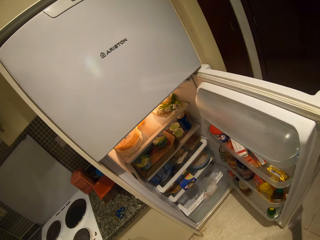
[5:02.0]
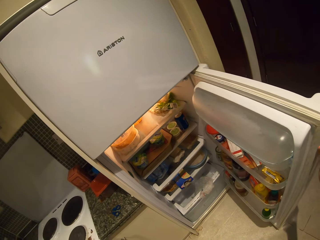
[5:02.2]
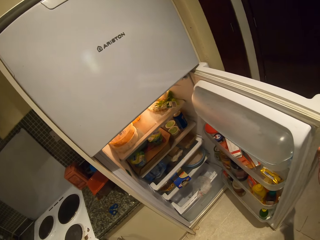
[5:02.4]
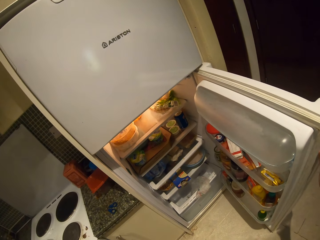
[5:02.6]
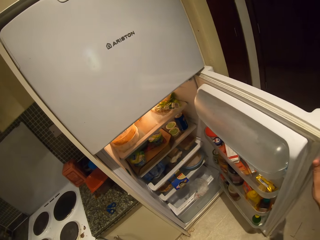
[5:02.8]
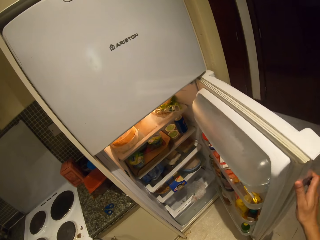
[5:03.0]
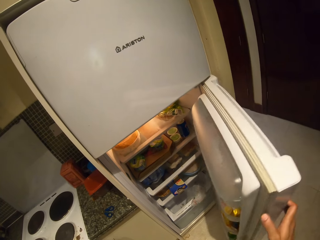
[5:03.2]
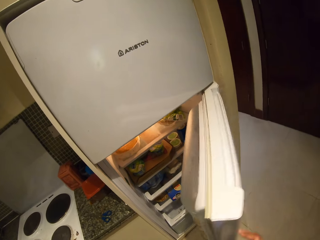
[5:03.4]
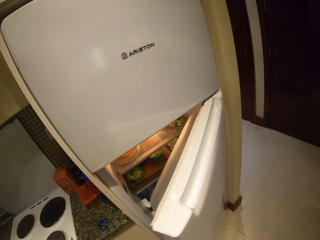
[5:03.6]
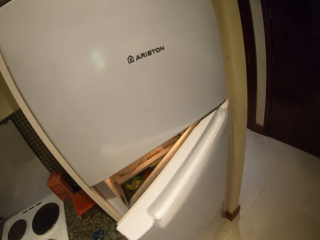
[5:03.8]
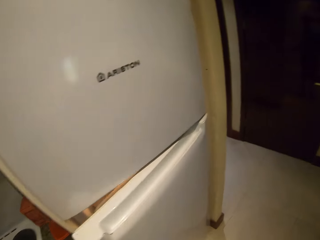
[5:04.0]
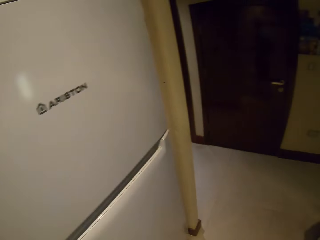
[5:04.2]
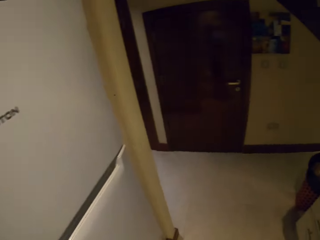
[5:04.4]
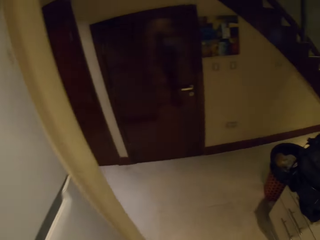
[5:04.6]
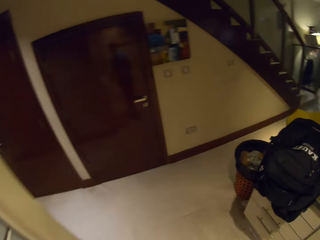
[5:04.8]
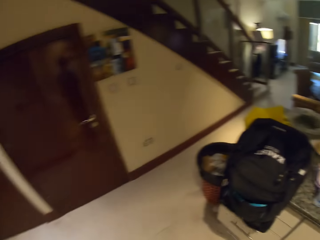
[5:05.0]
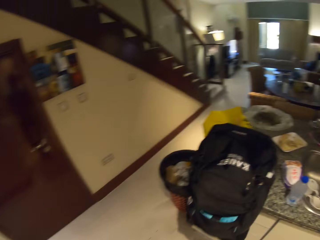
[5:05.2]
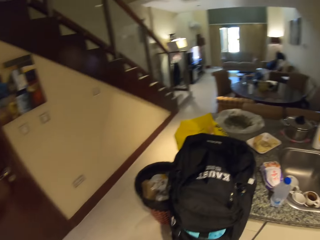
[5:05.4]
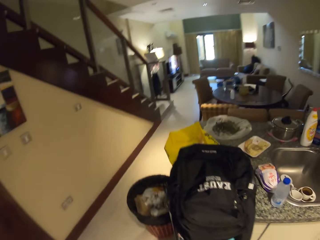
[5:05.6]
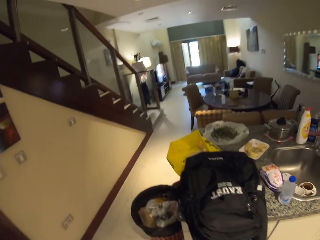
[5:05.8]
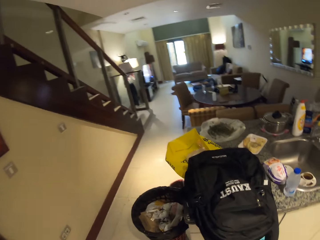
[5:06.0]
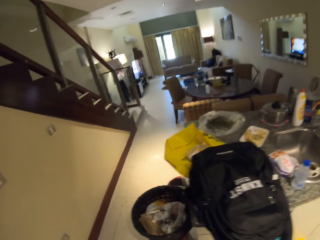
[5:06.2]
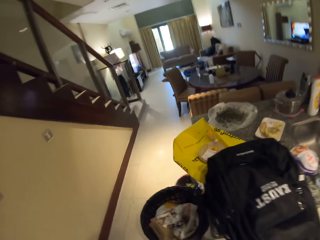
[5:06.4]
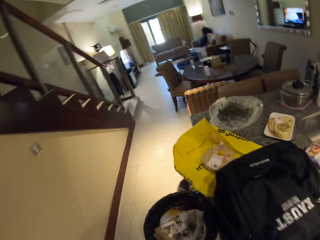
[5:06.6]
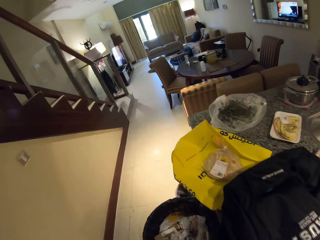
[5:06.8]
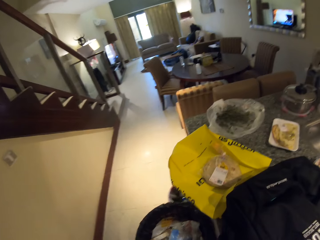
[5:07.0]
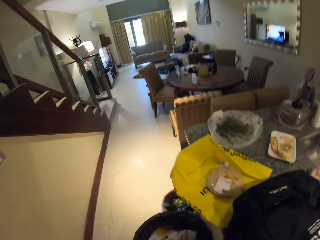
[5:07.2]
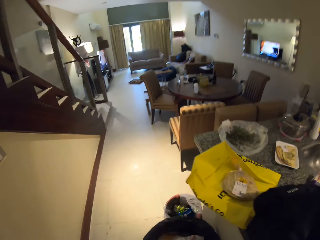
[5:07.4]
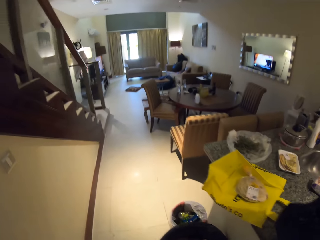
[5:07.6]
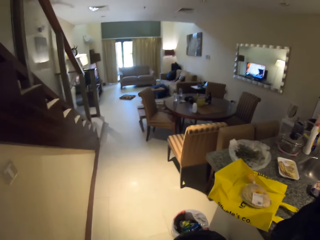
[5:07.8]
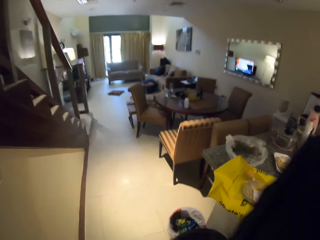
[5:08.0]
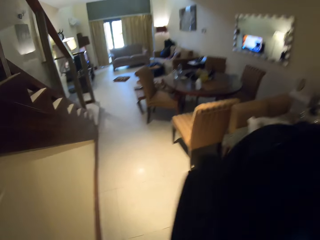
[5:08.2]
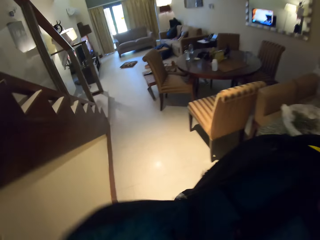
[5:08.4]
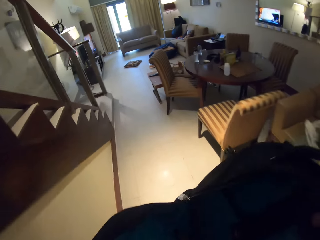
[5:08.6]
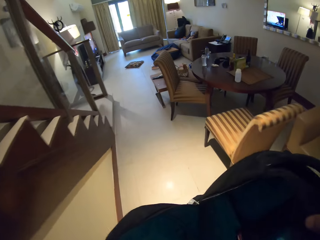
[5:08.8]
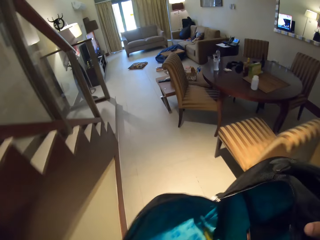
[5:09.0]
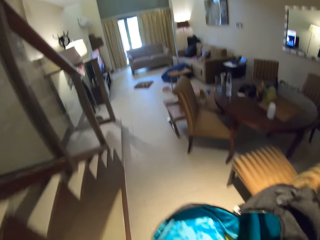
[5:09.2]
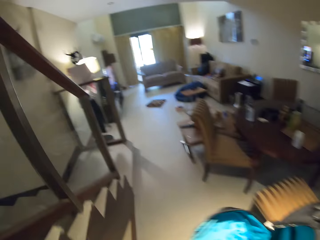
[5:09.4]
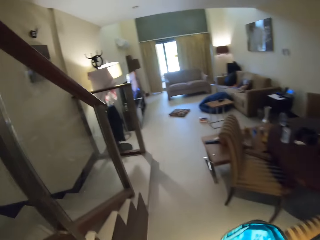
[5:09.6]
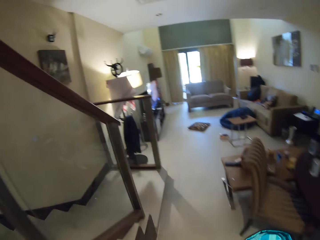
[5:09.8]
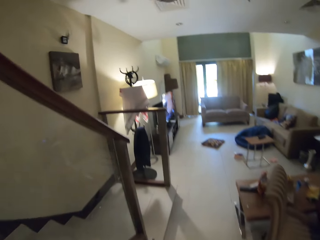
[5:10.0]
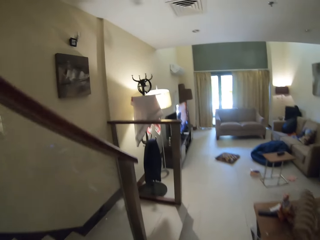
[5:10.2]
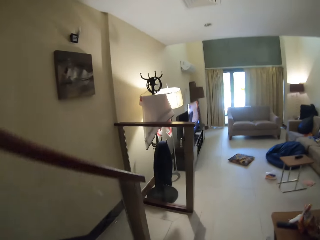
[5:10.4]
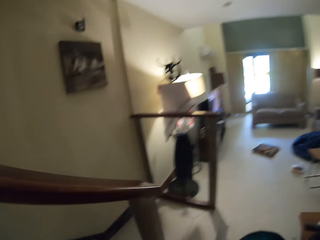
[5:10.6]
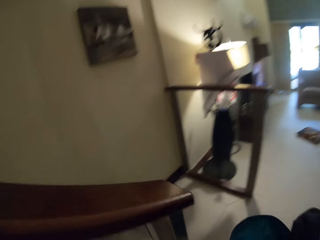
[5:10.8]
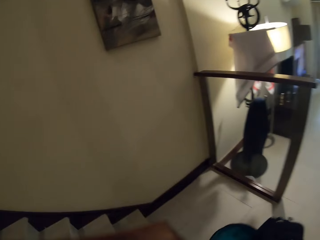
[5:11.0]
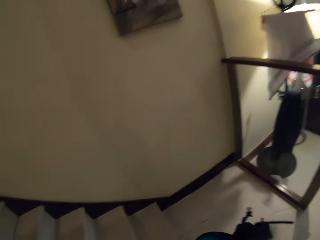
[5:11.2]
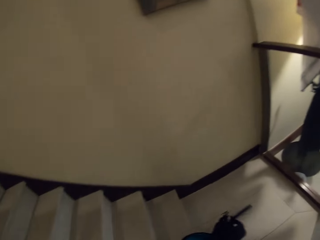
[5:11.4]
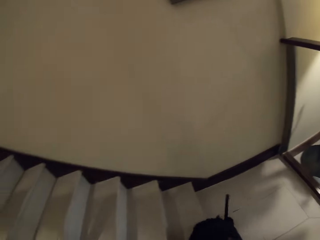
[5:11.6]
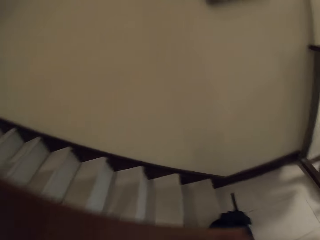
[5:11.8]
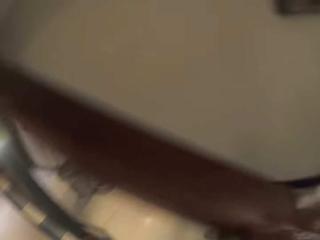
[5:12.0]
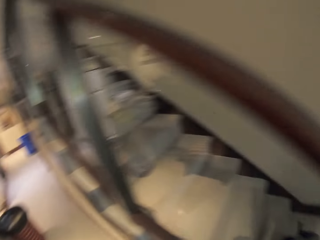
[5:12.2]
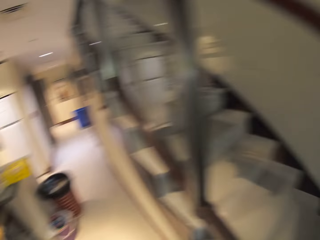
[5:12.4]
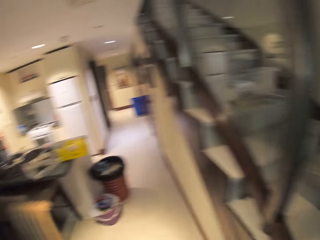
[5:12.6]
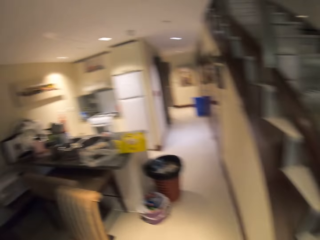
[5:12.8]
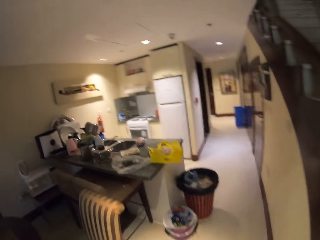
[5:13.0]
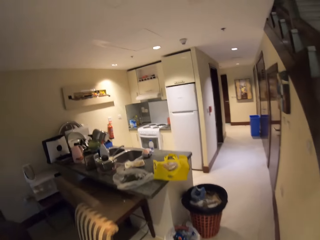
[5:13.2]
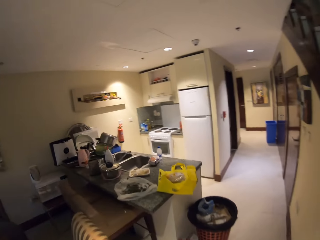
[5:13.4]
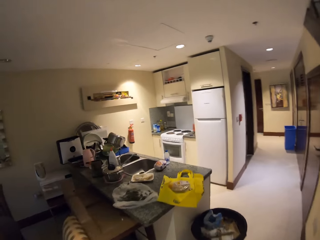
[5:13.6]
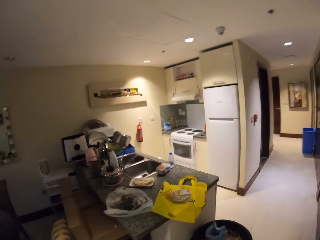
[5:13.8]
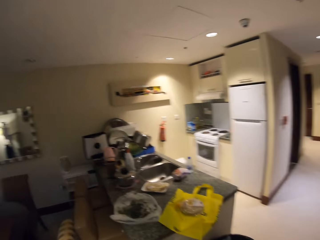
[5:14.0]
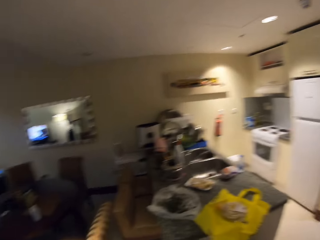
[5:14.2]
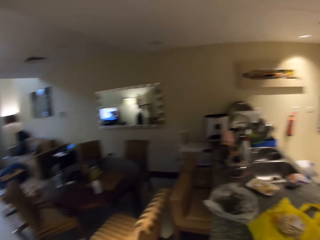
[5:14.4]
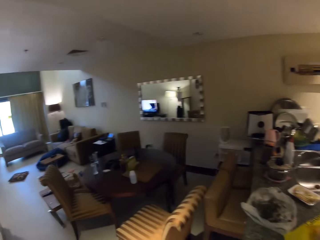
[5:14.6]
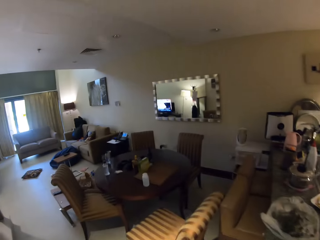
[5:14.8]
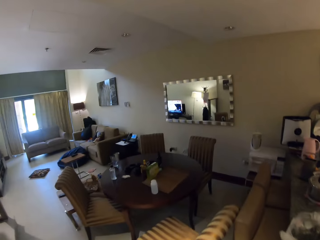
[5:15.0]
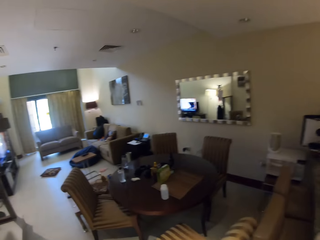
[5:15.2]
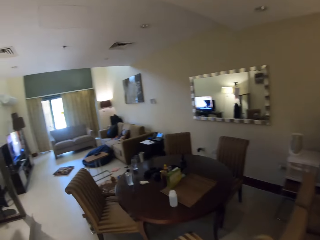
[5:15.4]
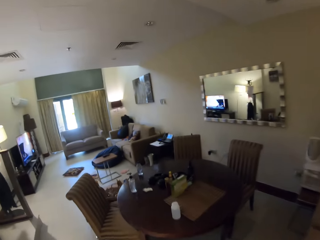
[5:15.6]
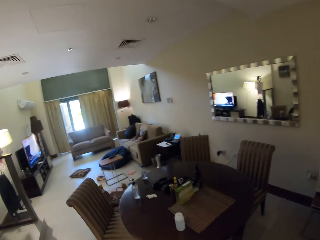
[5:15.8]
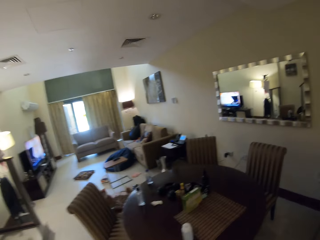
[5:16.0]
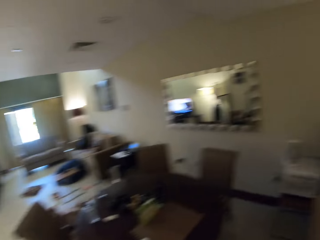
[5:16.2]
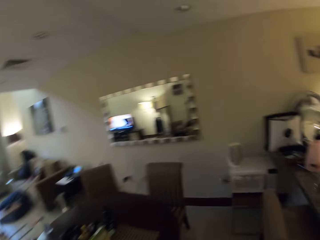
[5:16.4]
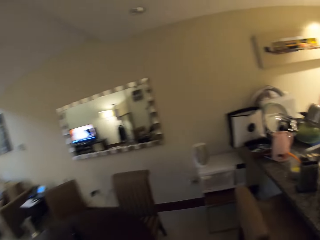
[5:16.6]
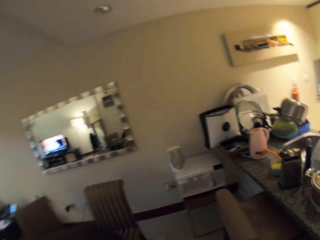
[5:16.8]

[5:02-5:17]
The camera wearer closes the fridge door. They walk in a room. They pick up the bag. They hold the bag. They walk forward. They put the bag near the staircase. They walk to the other side.

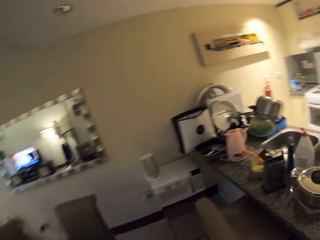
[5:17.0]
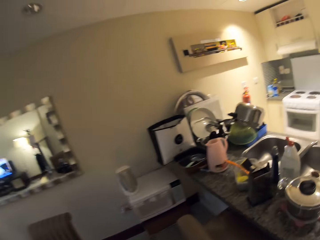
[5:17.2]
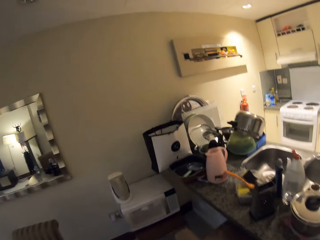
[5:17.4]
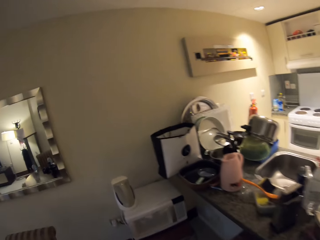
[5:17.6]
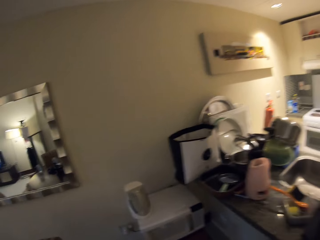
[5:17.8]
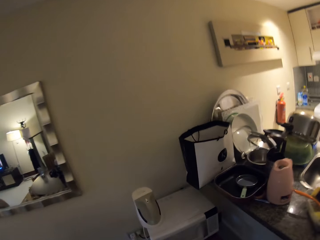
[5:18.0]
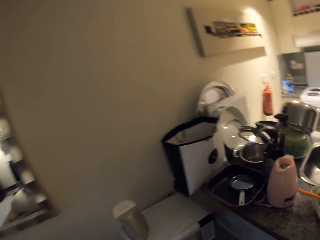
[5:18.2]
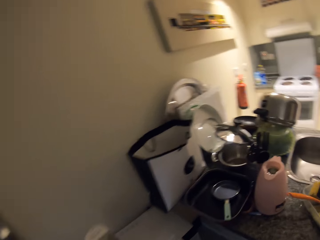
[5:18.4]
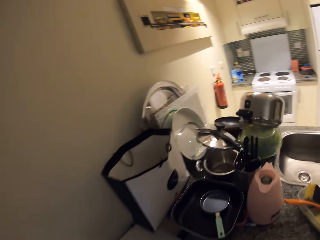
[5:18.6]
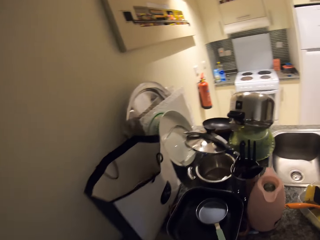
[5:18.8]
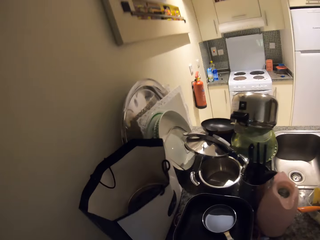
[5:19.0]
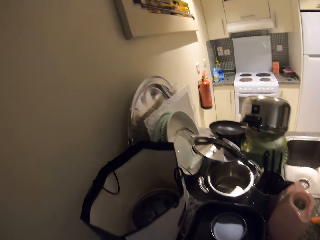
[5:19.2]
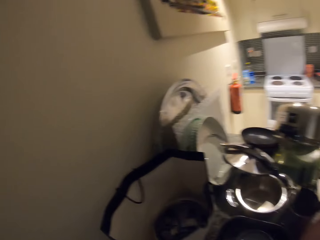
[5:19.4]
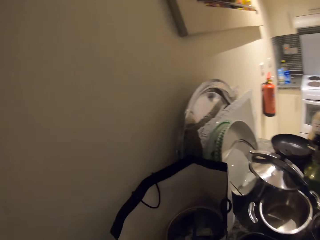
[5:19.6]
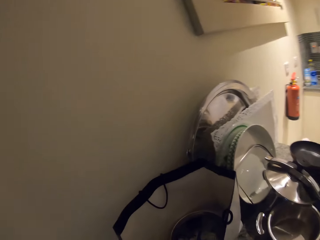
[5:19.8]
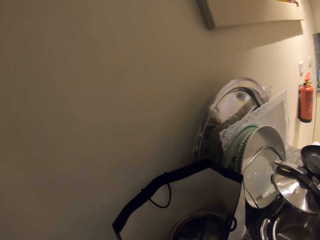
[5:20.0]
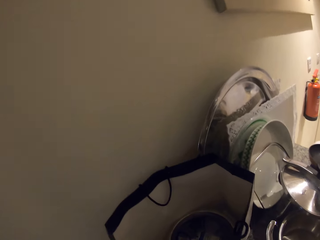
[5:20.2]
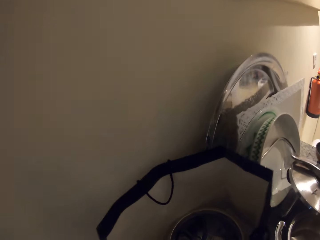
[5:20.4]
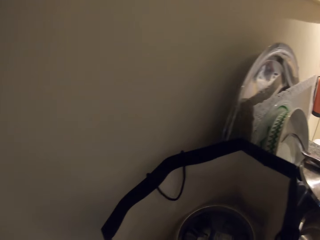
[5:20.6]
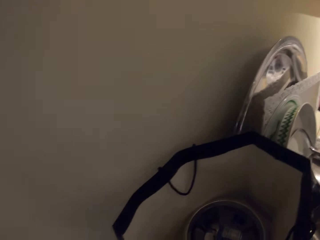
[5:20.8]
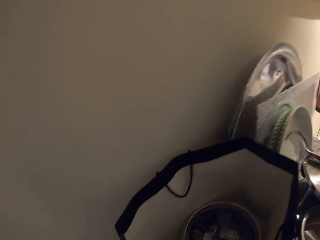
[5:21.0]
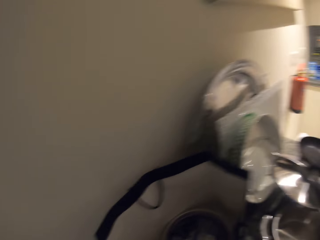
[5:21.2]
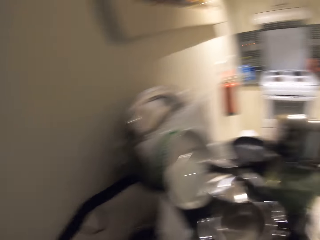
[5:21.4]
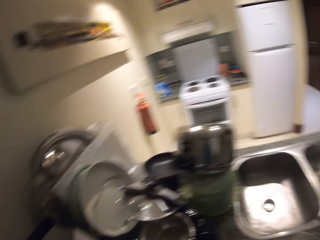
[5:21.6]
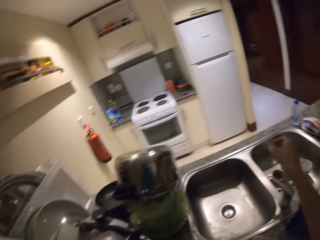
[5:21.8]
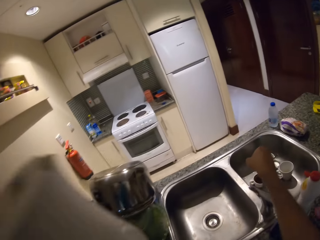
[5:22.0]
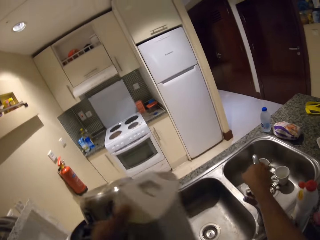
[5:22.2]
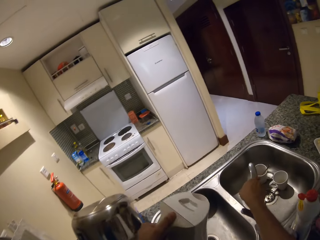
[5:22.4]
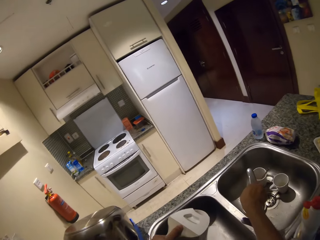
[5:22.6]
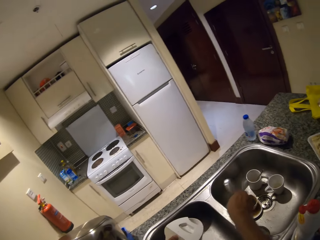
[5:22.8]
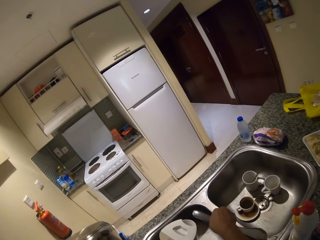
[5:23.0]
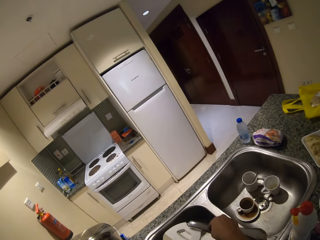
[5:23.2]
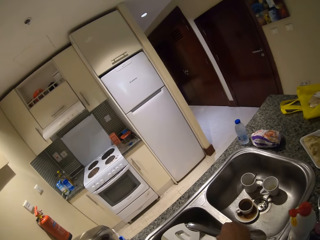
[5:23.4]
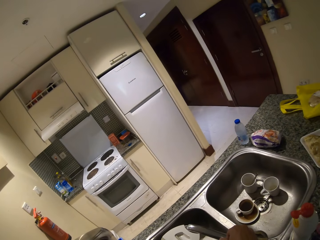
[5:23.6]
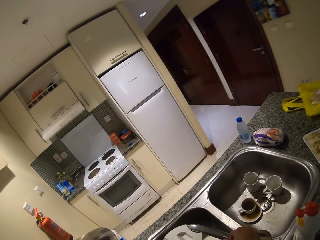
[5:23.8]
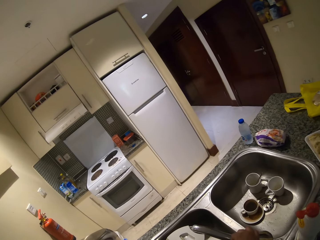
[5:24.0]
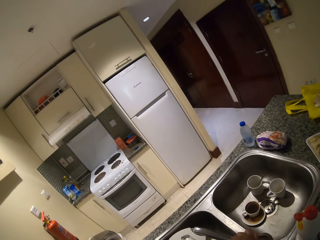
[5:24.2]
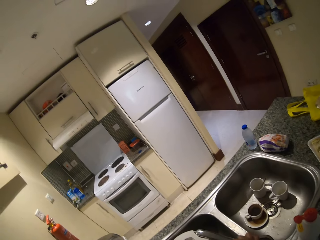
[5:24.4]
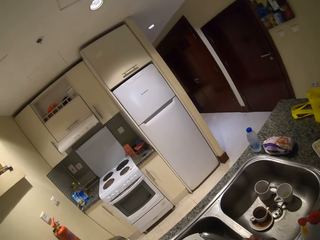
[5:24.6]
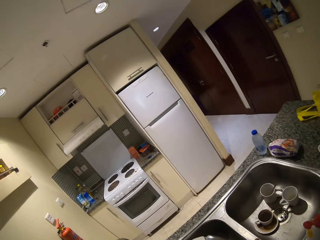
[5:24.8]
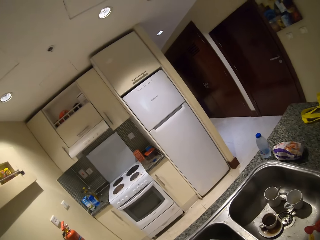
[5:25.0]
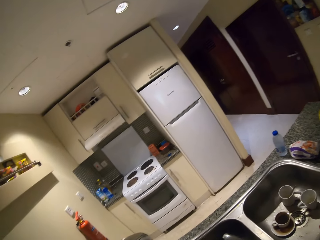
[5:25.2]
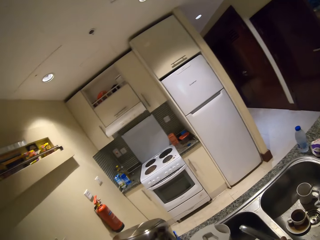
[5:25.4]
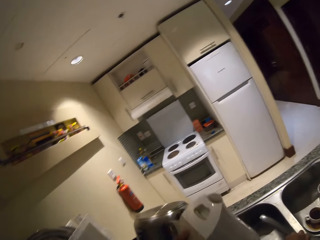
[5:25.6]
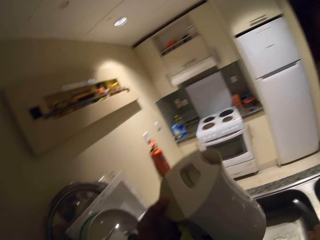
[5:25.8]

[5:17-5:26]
The camera wearer holds a tap. They open the water tap. They fill the kettle with water.
